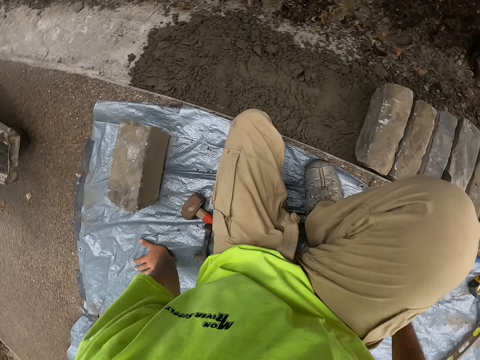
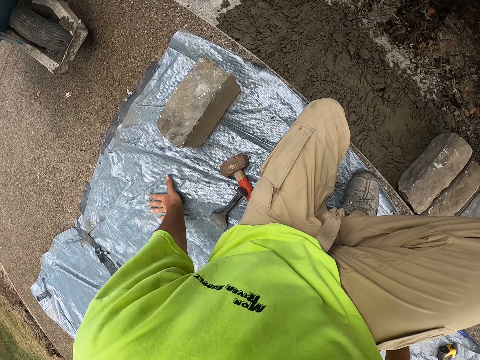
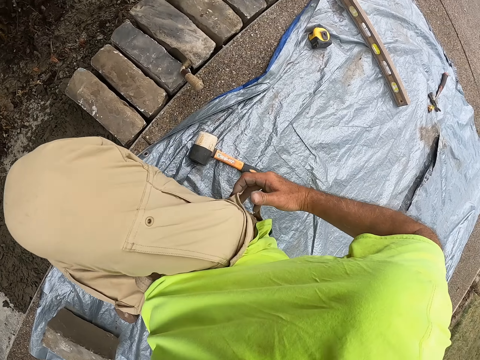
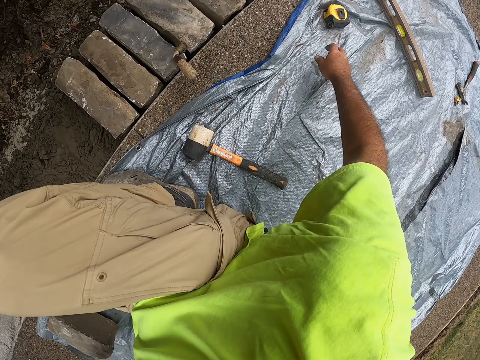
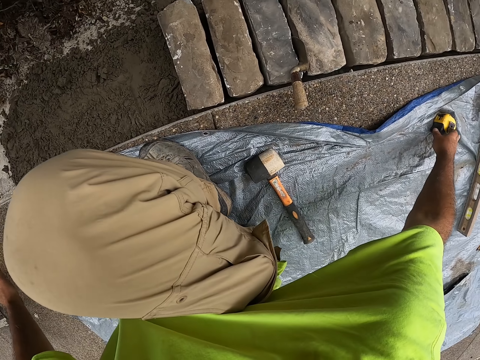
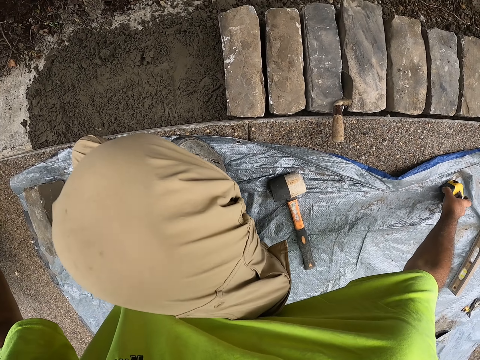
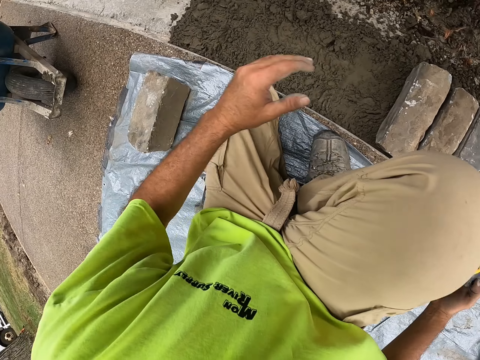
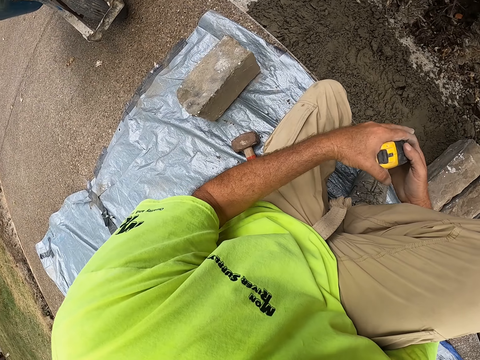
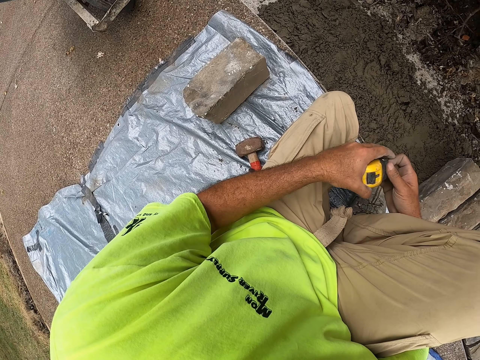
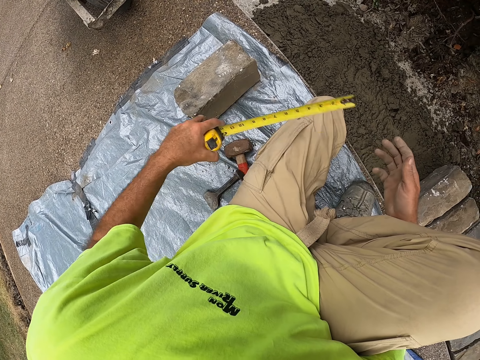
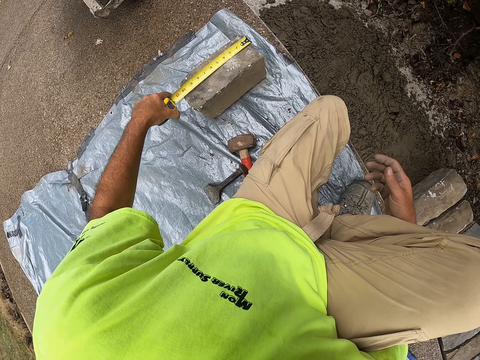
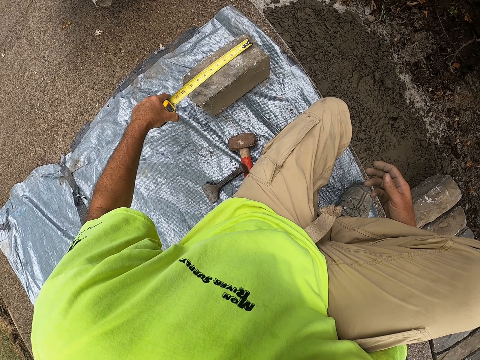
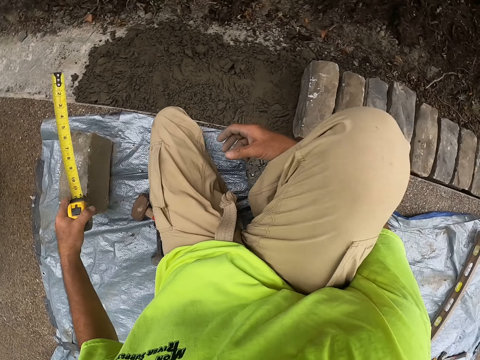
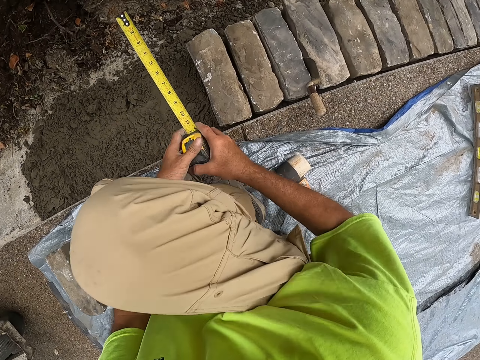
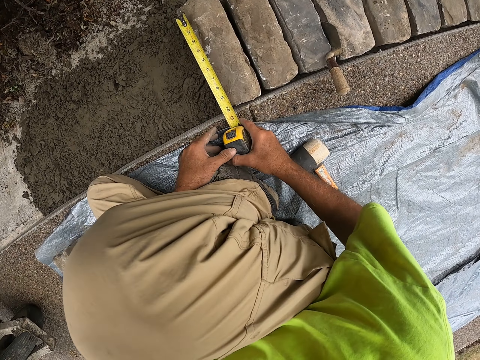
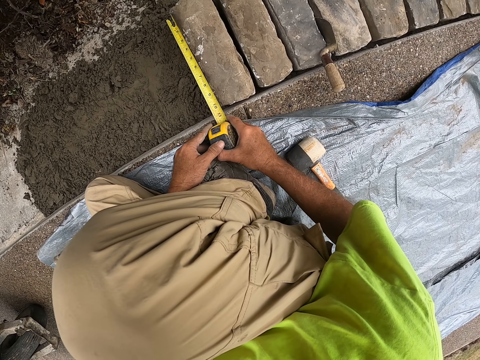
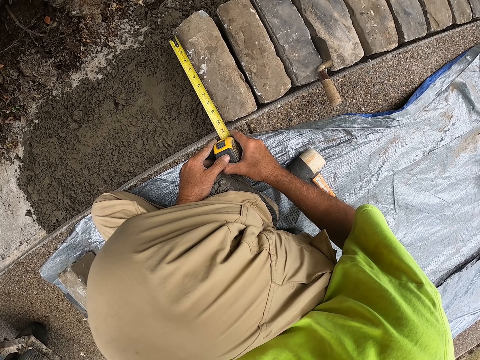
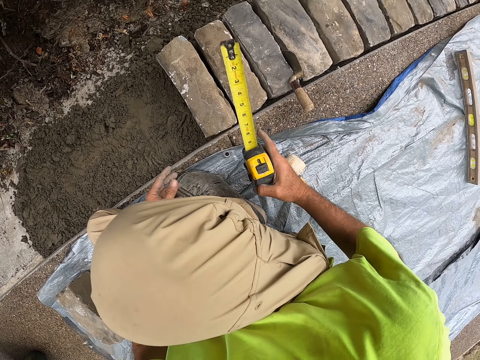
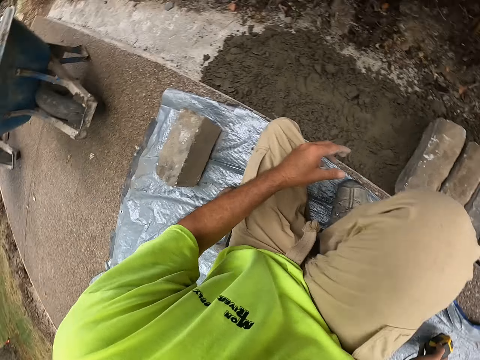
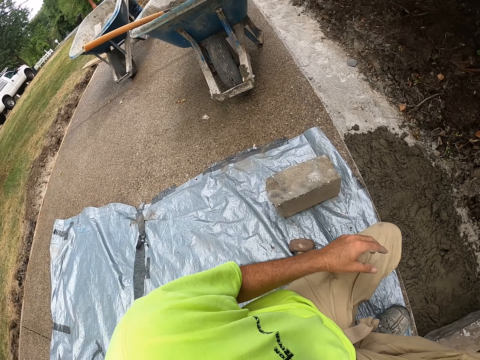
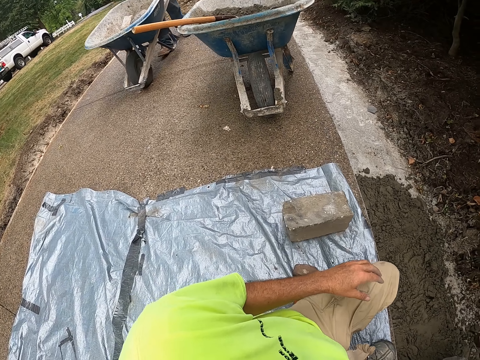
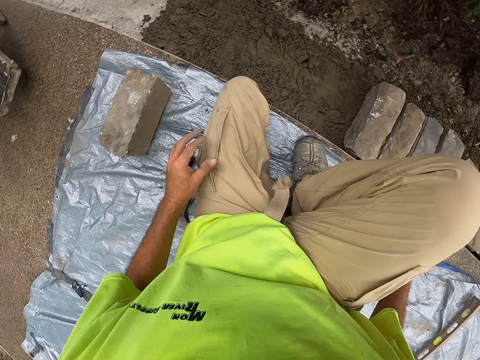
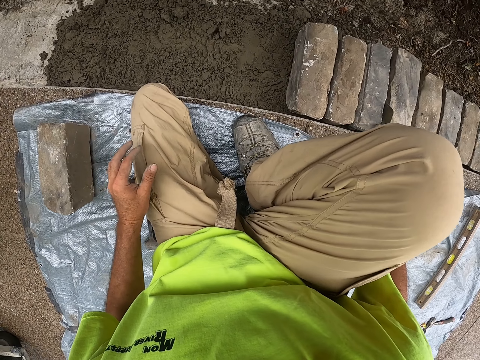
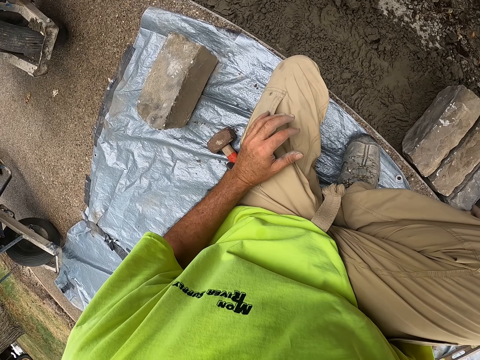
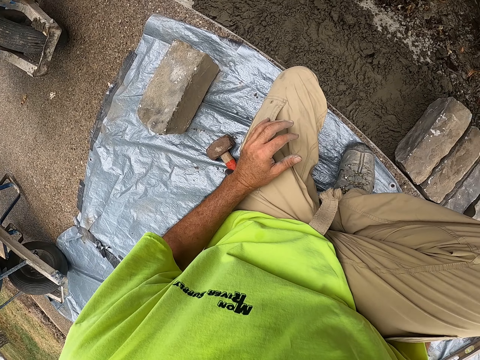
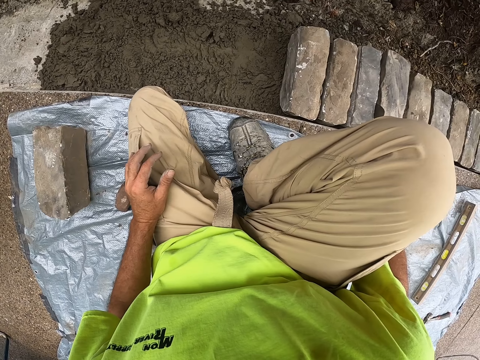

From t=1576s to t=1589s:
The camera wearer picks up a tape measure. They hold the tape measure with both hands. They pull the tape measure from its case. They measure the bricks. They retract the tape measure. They hold the tape measure. A man pushes a wheelbarrow. The camera wearer looks around.

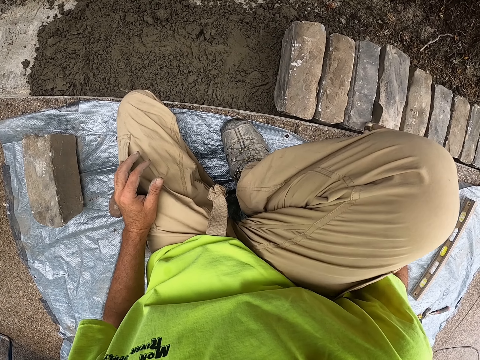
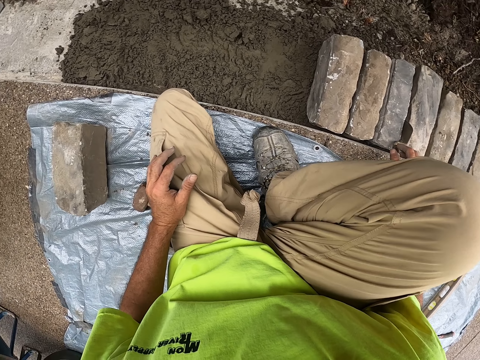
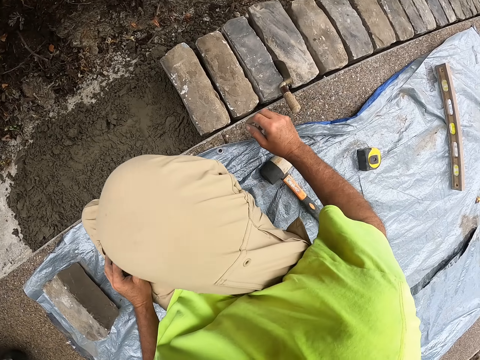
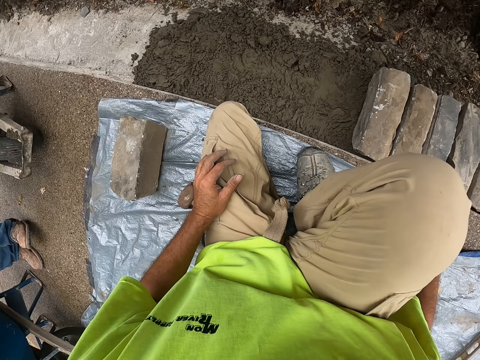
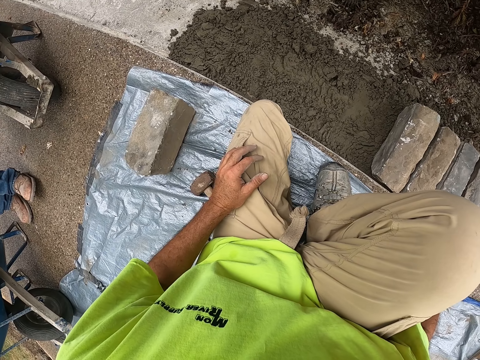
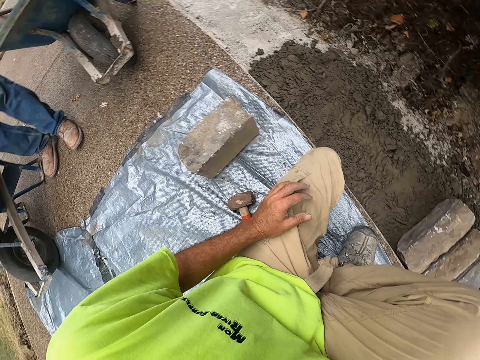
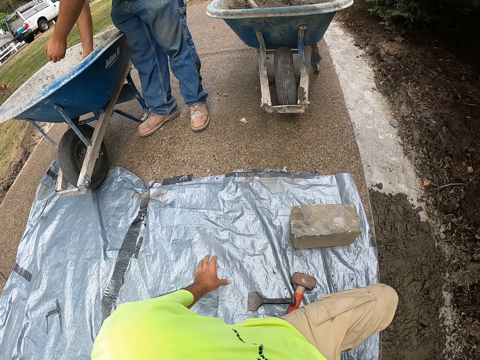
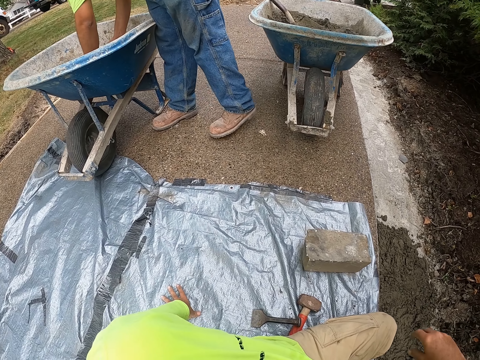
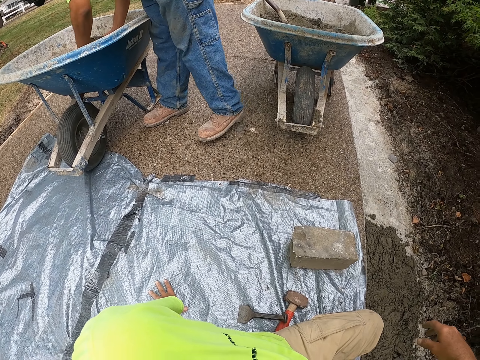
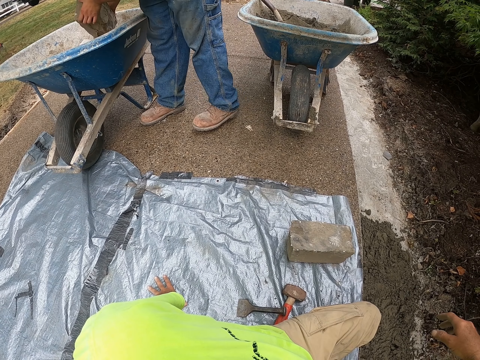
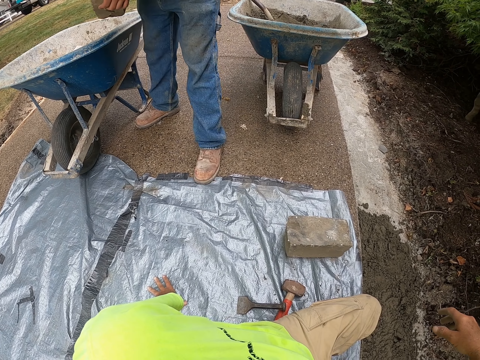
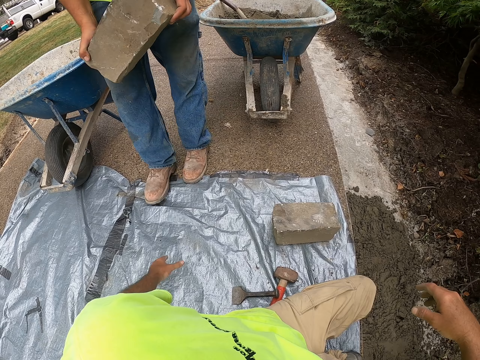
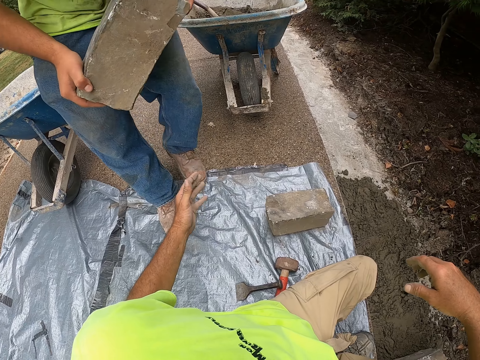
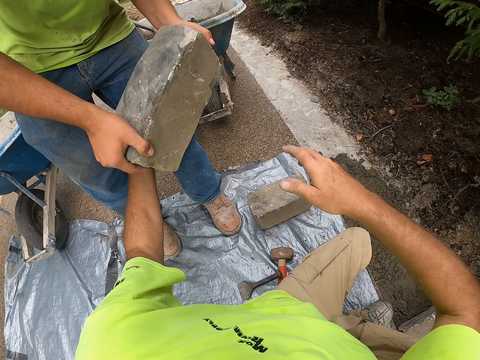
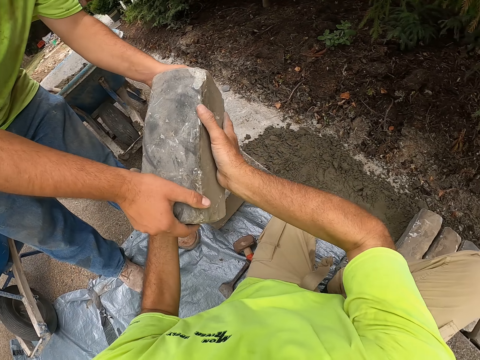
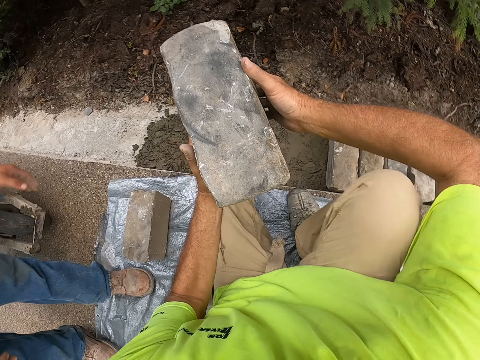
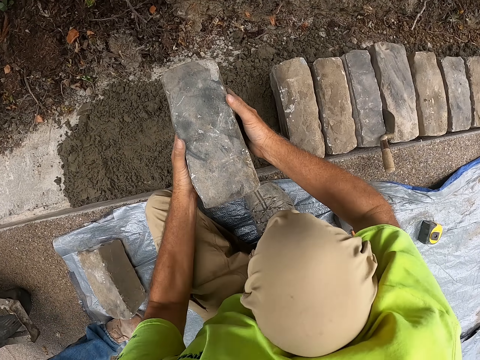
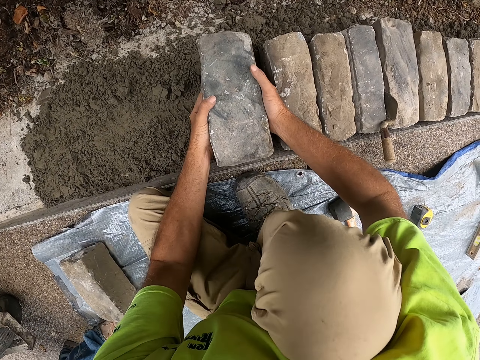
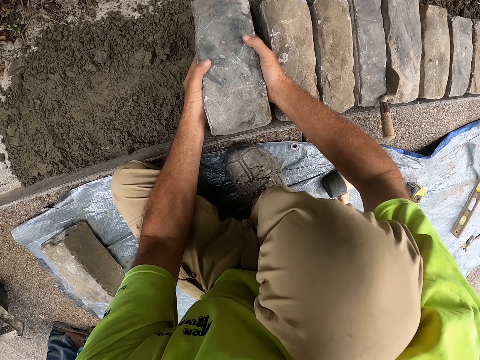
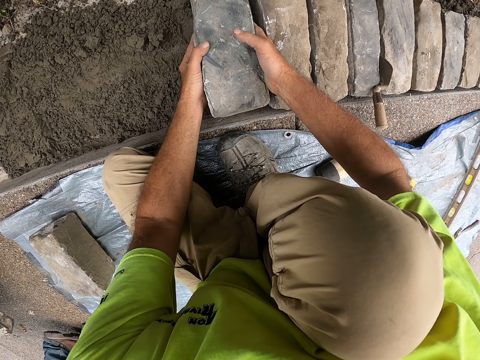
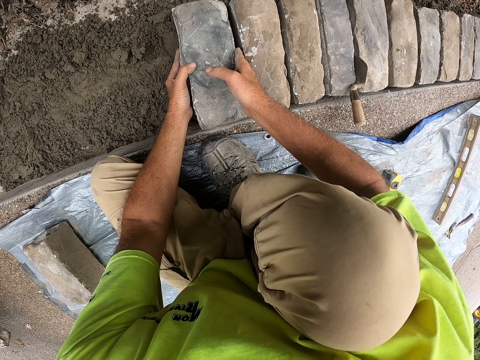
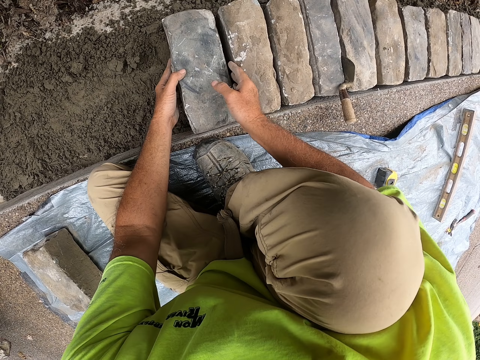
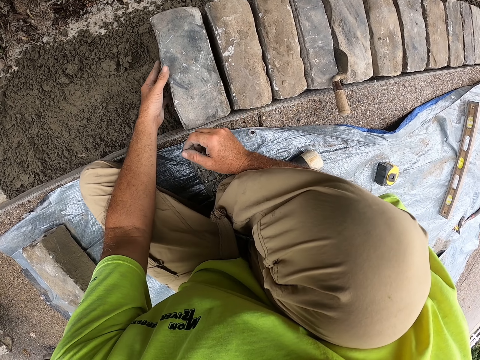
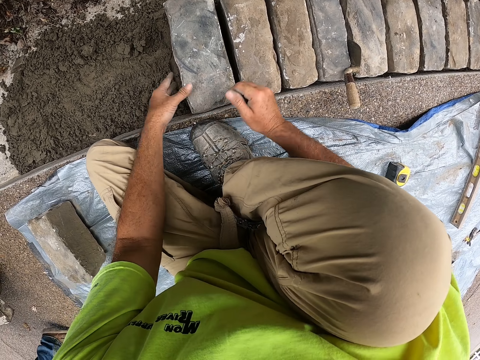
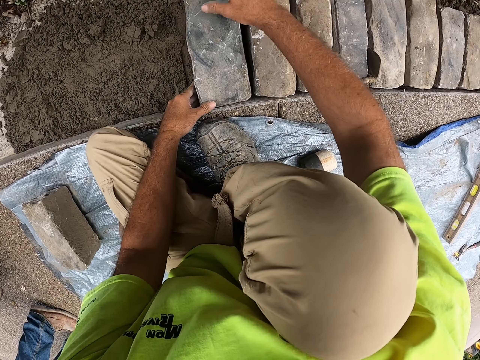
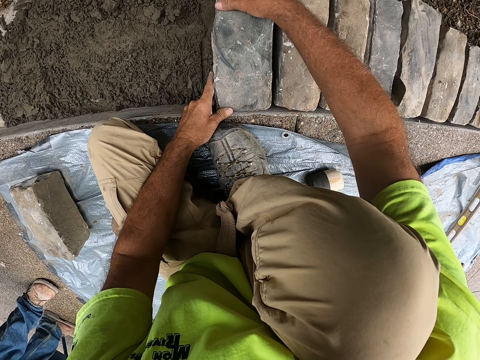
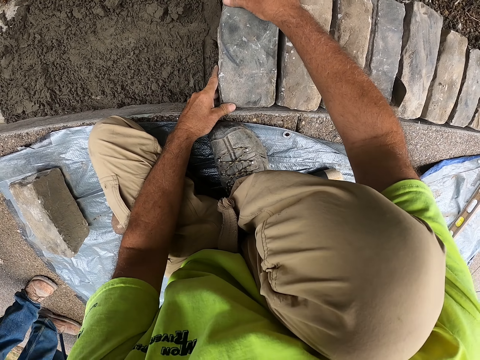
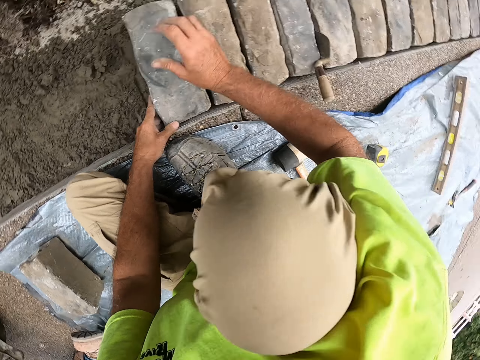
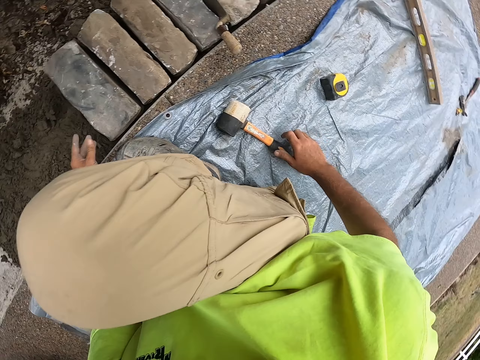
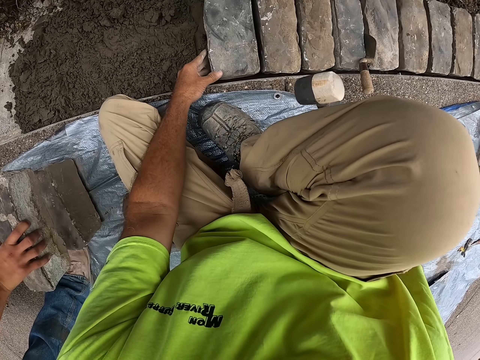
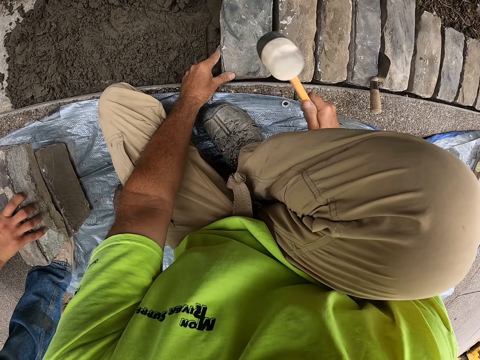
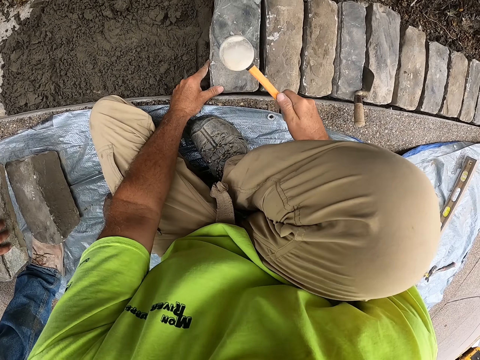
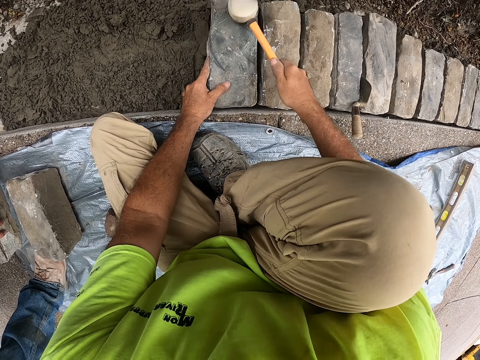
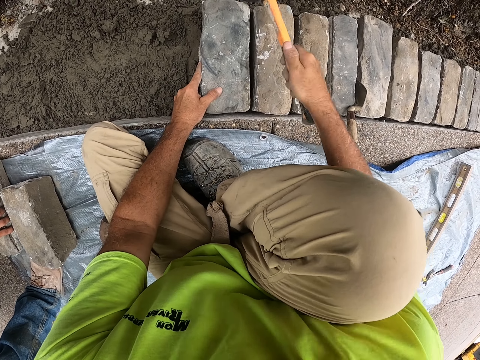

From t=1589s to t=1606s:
The camera wearer puts the tape measure on the ground. A man picks up a brick and walks. The man holds the brick with both hands. The camera wearer picks up the brick from the man. They hold the brick with both hands. They put the brick on the concrete. They hold the hammer. The man puts a brick on another brick. The camera wearer hits the brick with the mallet. The man moves the brick to the tarp.
